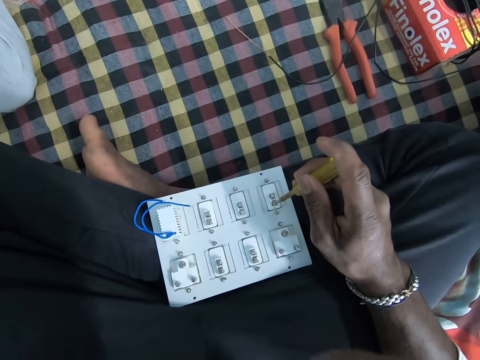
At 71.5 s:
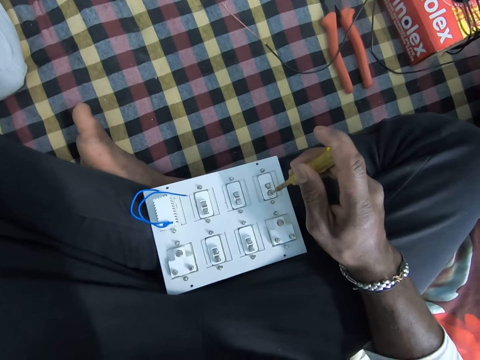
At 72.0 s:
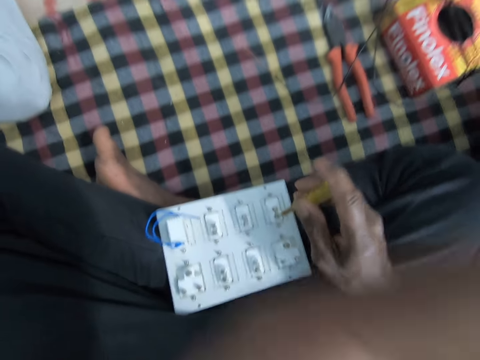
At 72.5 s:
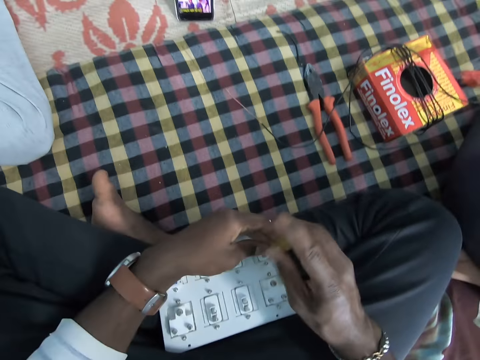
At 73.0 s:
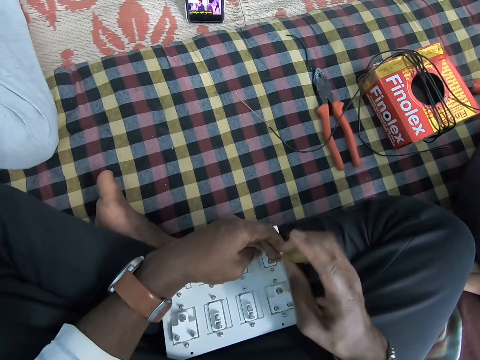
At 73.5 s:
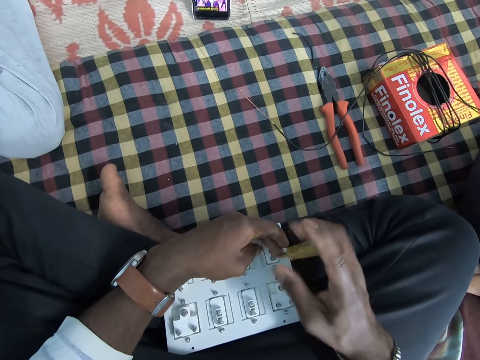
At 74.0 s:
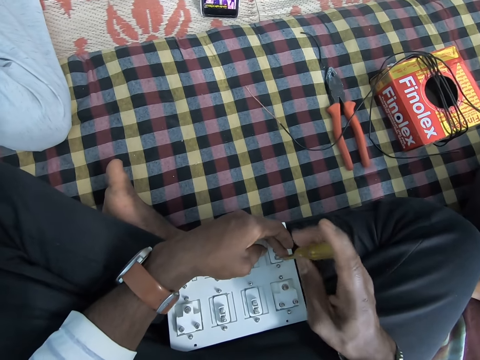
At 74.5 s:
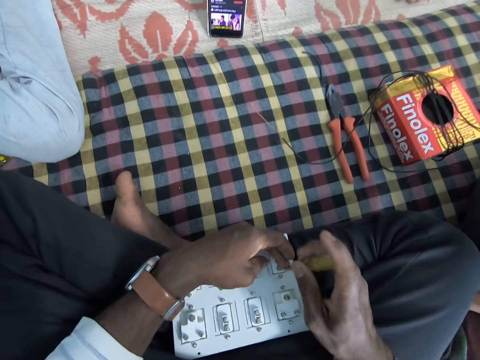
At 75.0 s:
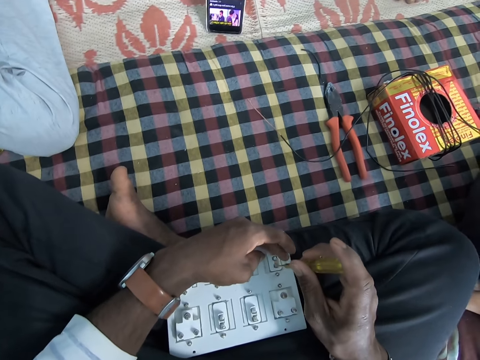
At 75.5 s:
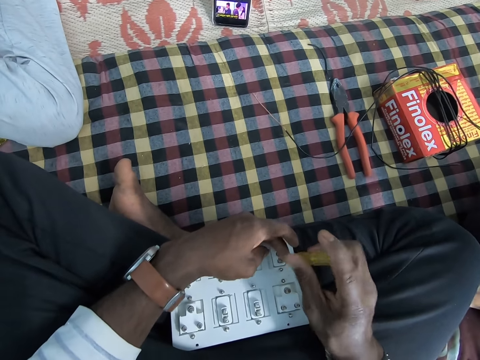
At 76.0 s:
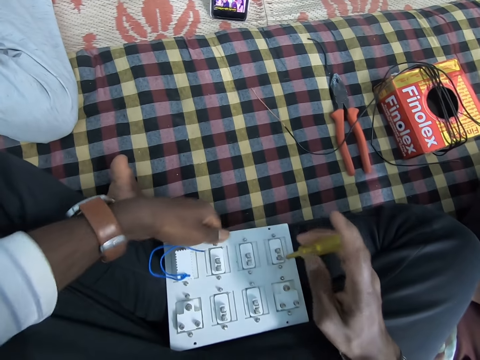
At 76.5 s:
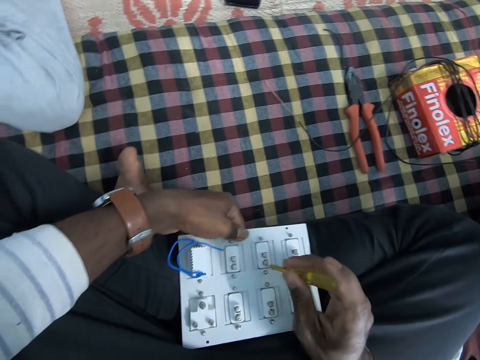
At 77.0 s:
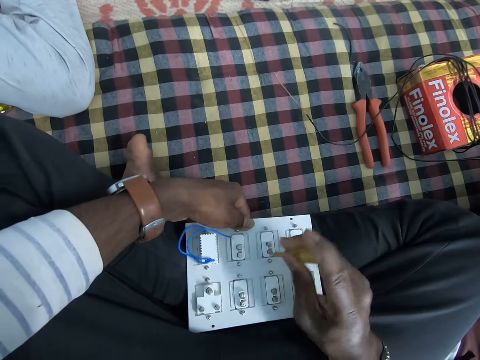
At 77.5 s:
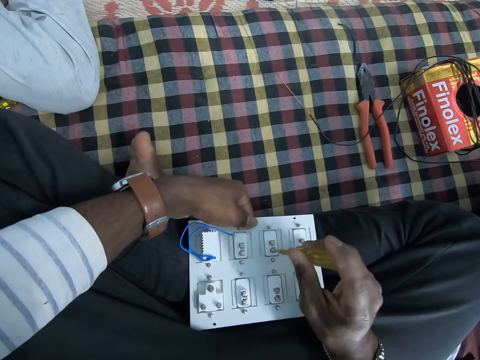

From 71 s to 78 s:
The camera wearer loosens the screws on the socket board with the tester in his right hand.

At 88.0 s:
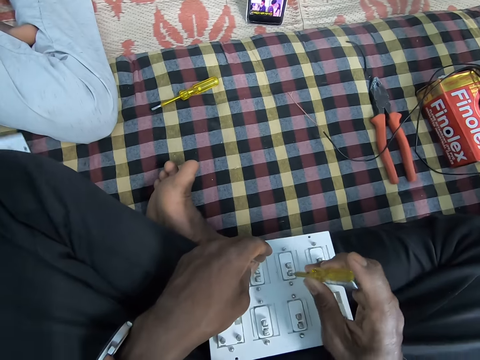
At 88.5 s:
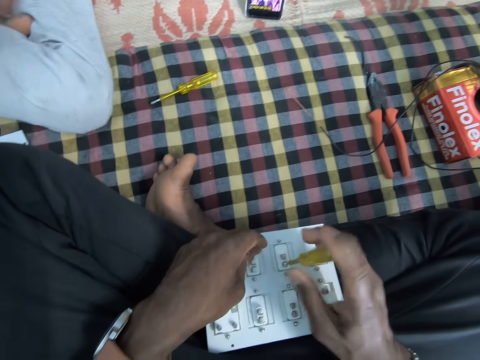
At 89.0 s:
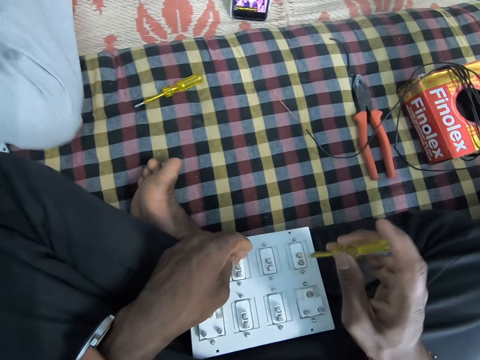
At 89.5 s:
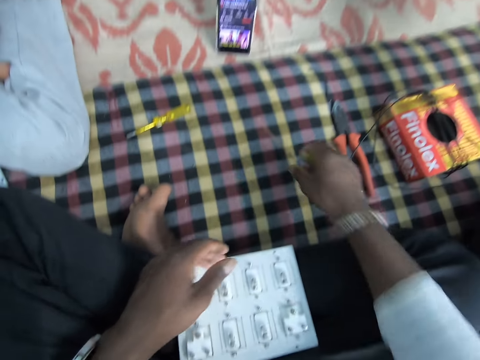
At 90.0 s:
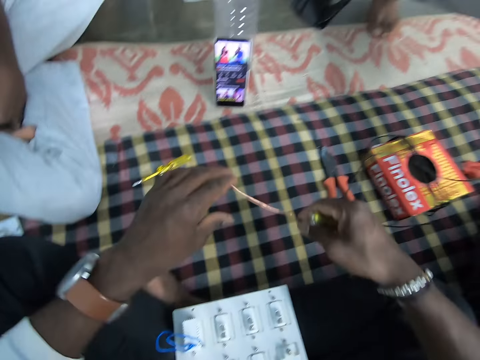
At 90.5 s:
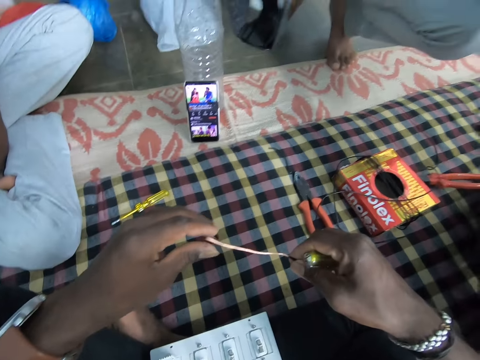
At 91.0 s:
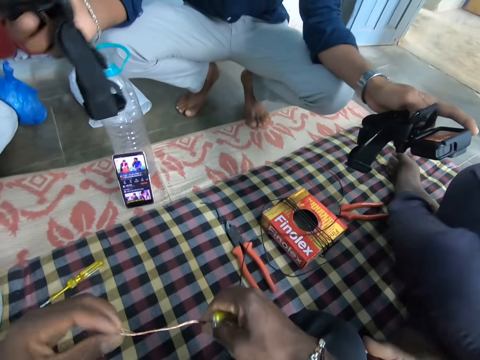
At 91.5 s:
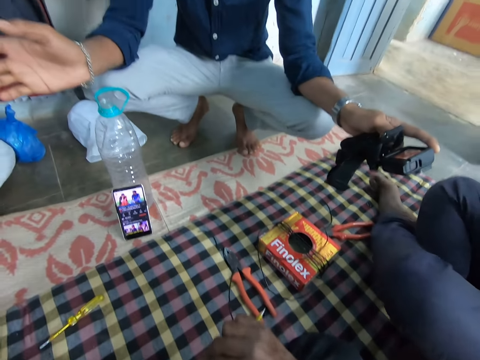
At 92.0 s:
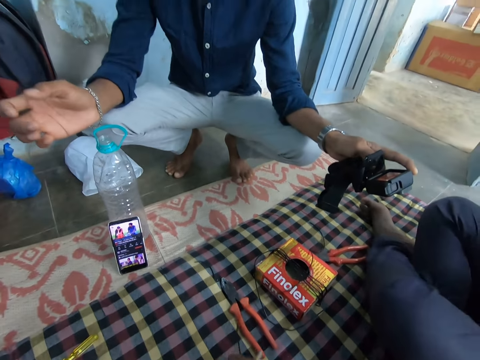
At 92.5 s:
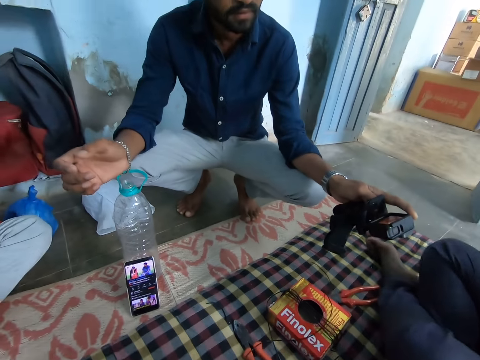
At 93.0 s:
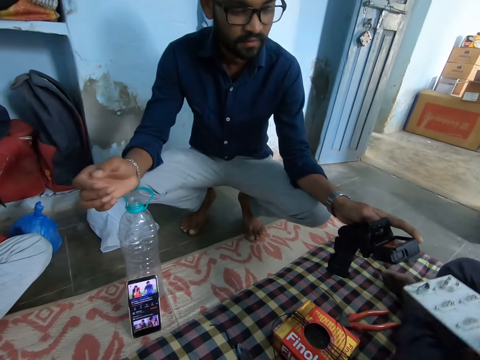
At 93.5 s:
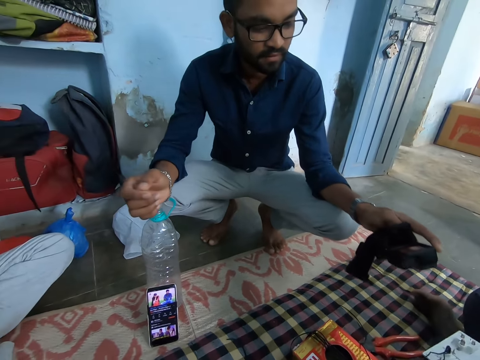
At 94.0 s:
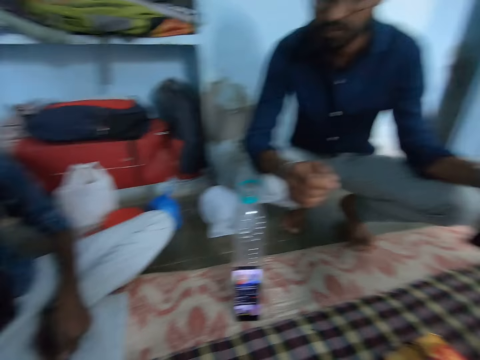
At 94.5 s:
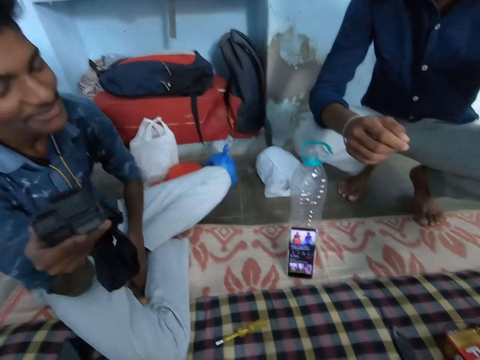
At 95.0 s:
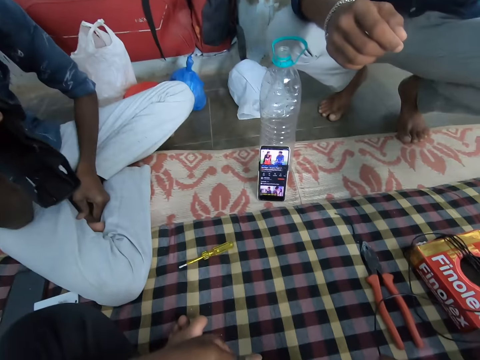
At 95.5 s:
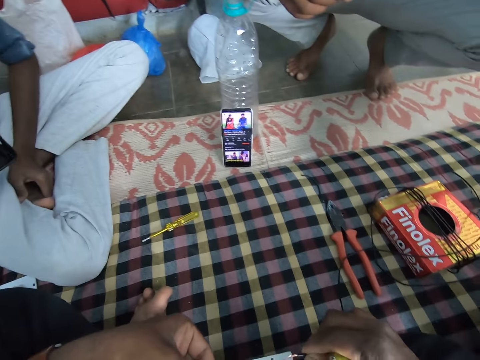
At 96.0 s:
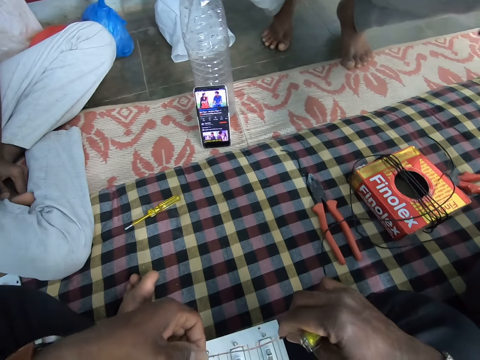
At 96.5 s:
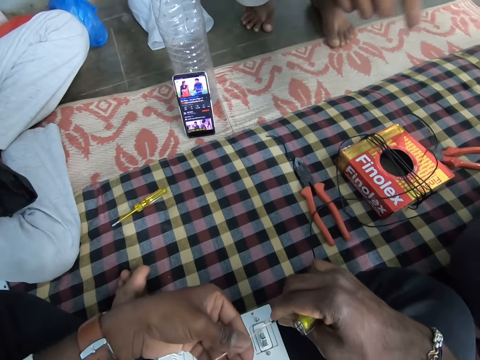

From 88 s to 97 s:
The camera wearer loosens the screws on the socket board with the tester in his right hand. He picks up the wire on the bed with his right hand. He touches the wire with both hands.

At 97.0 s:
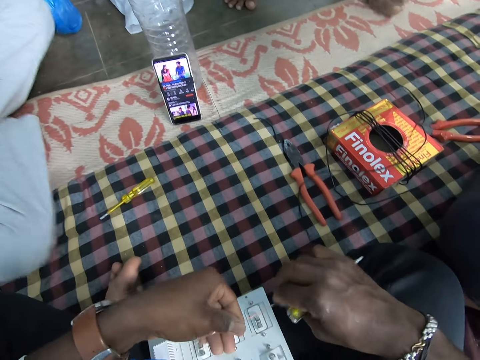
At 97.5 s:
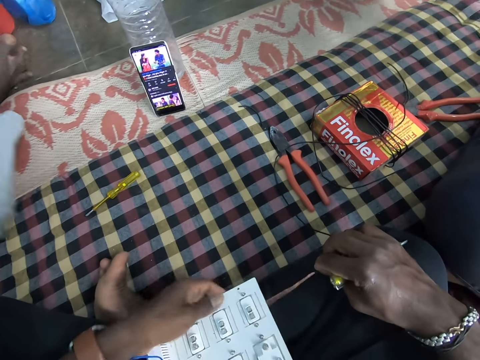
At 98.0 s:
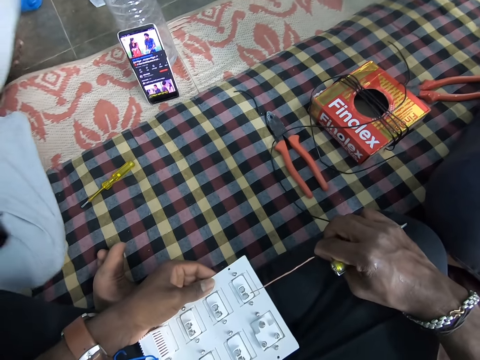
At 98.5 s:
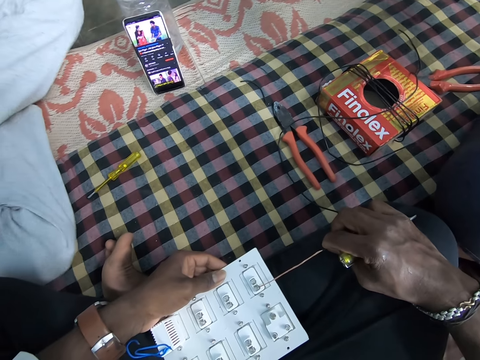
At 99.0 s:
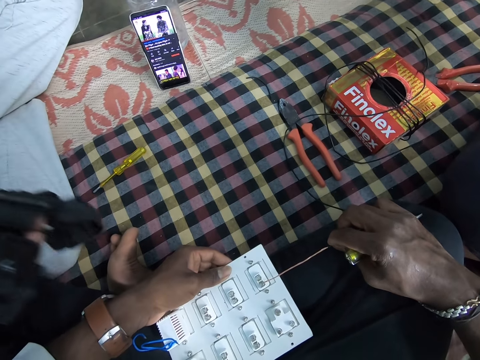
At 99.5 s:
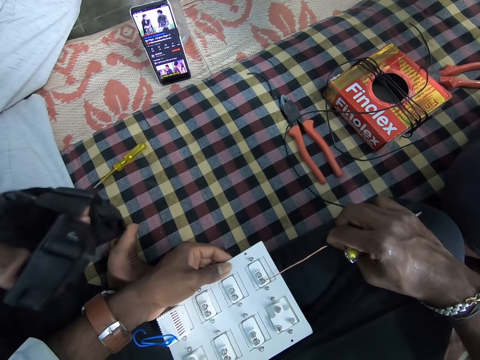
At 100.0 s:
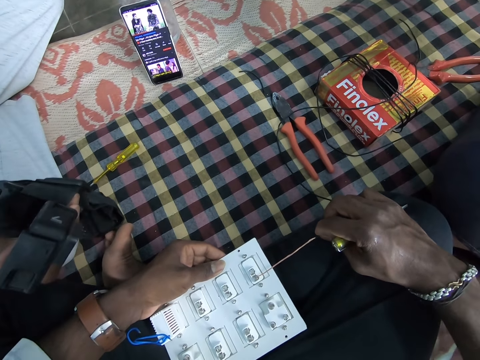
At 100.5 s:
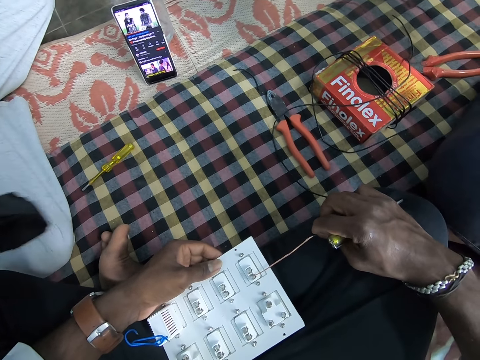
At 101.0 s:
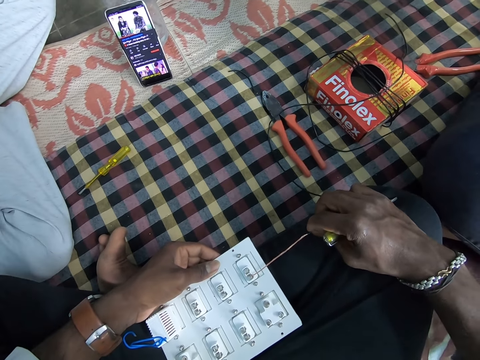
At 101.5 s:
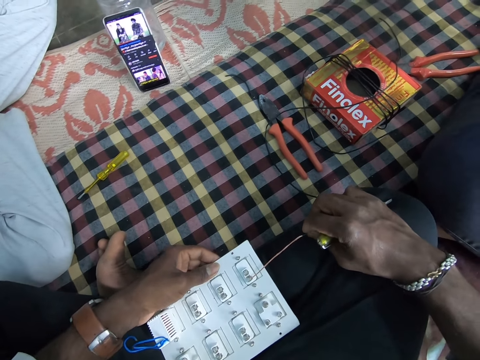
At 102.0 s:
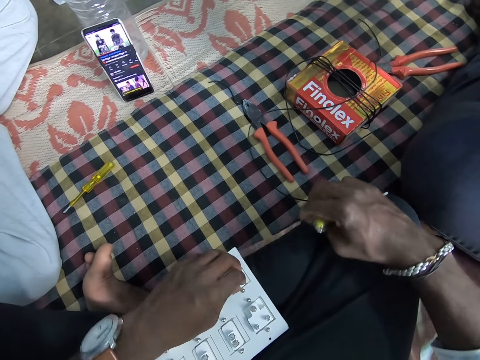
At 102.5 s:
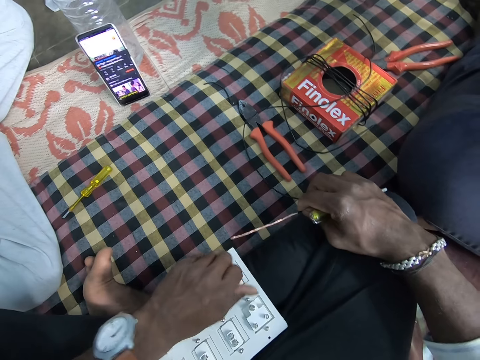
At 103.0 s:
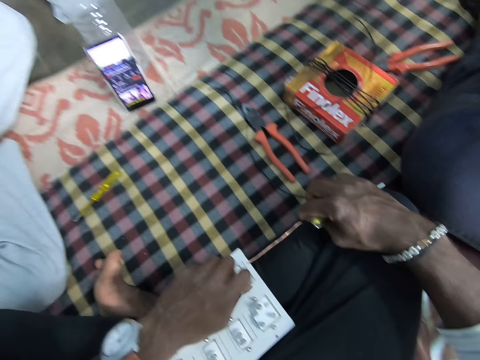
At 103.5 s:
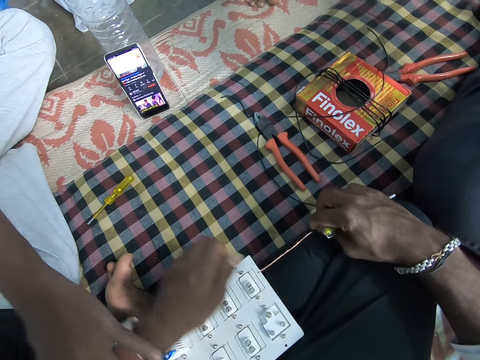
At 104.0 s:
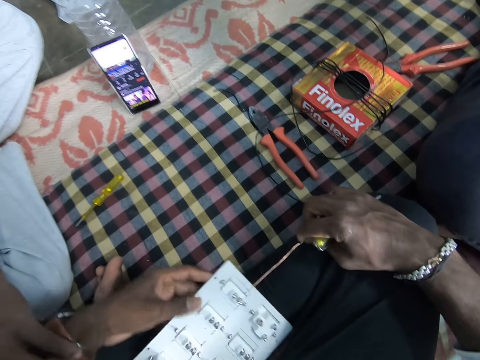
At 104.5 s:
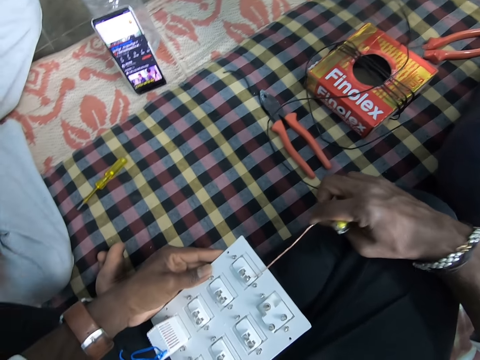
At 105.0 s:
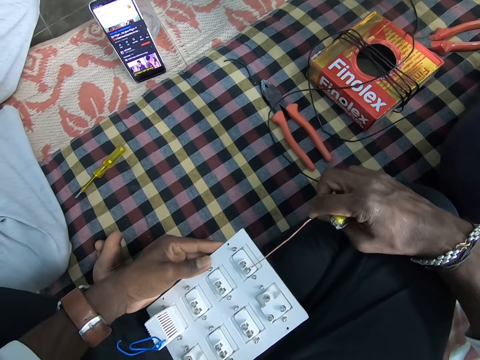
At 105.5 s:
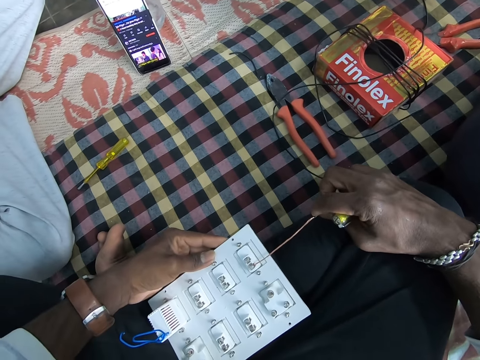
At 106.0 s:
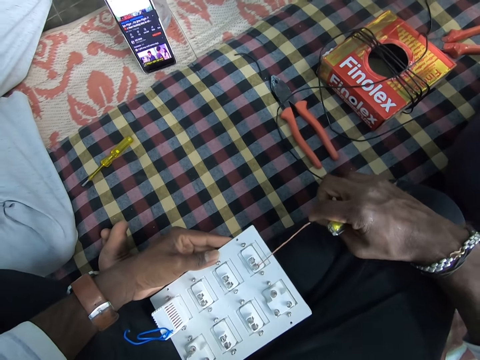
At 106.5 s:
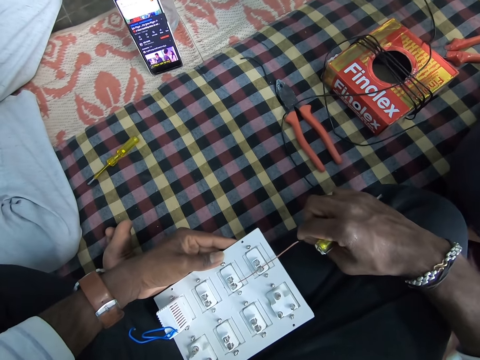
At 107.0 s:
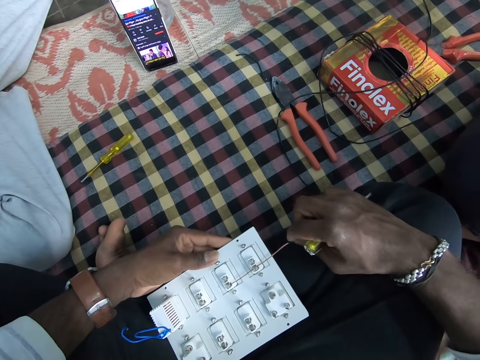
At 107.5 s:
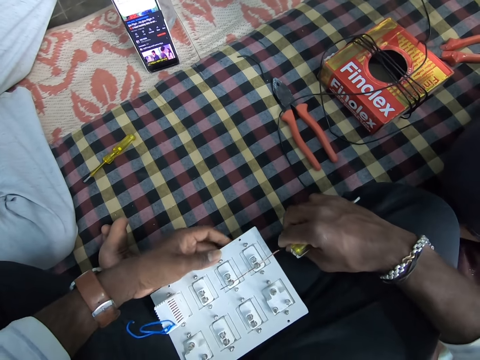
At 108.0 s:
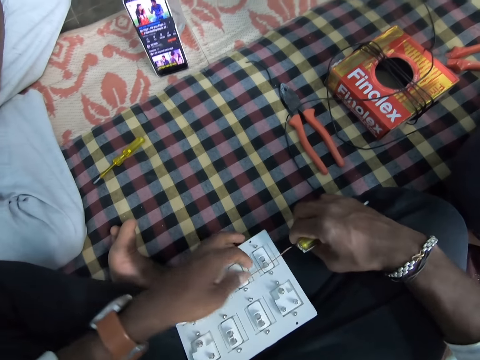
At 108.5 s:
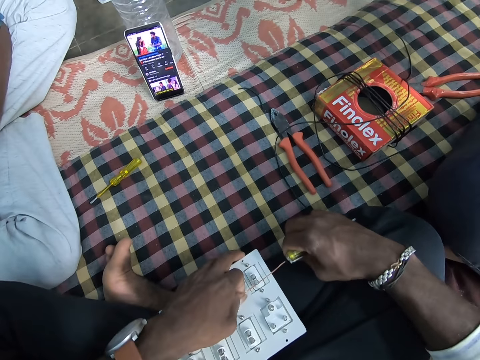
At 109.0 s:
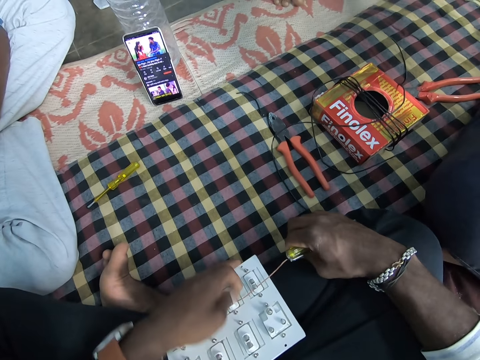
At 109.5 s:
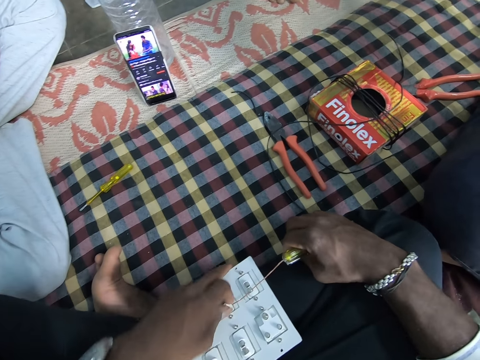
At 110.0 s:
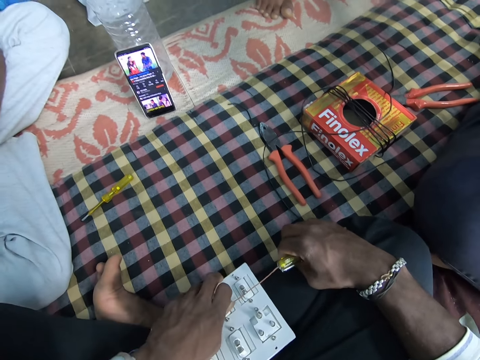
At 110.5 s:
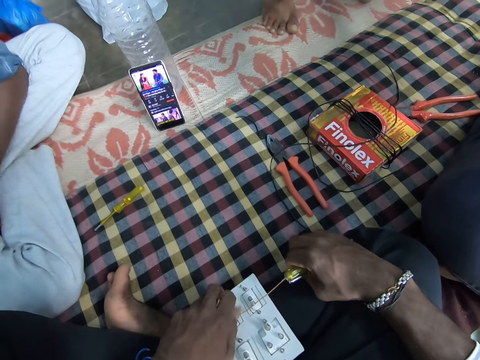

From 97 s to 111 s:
The camera wearer touches the socket board with the wire in his right hand. He puts the wire on the circuit. He passes the wire through the sockets on the socket board with his right hand. He passes the wire through the sockets on the socket board with both hands. He loosens the screw on the socket board with his left hand.
